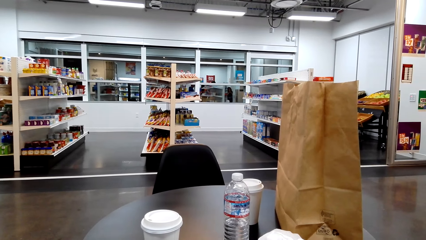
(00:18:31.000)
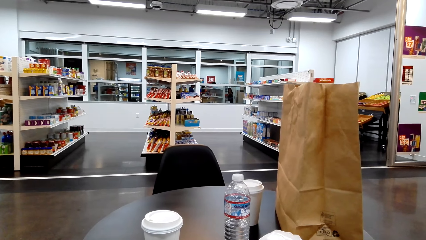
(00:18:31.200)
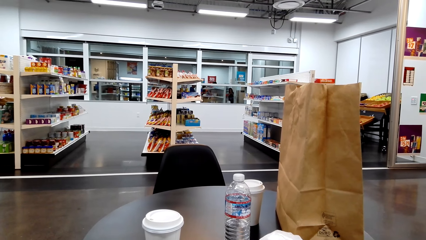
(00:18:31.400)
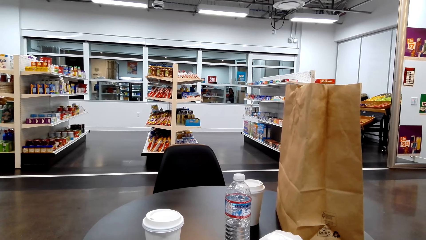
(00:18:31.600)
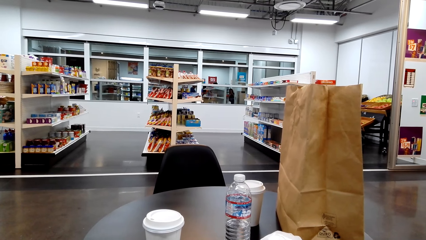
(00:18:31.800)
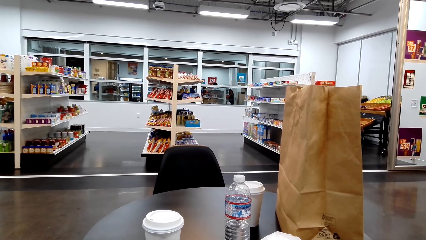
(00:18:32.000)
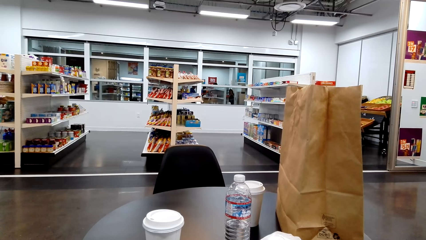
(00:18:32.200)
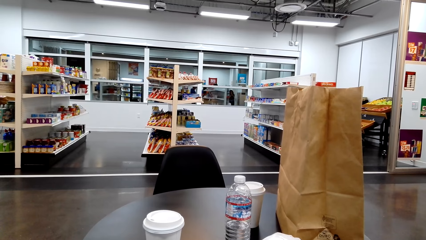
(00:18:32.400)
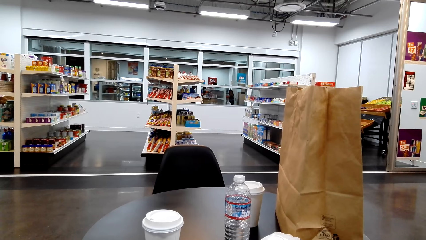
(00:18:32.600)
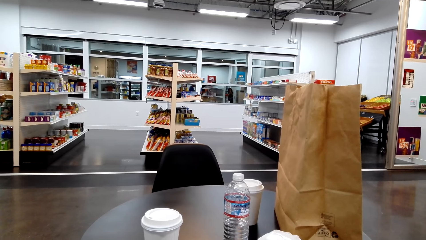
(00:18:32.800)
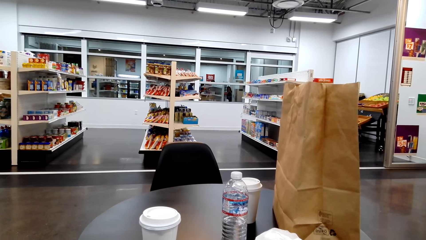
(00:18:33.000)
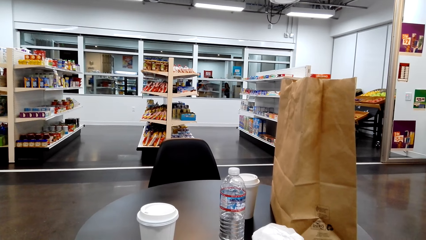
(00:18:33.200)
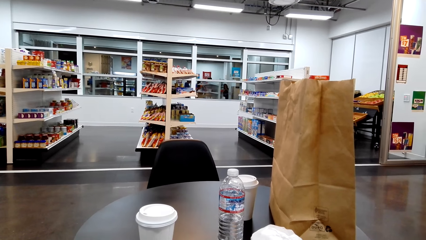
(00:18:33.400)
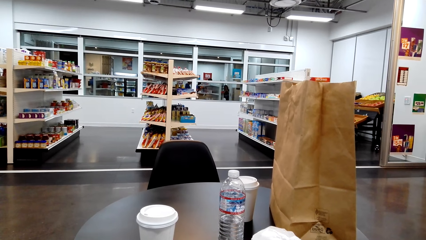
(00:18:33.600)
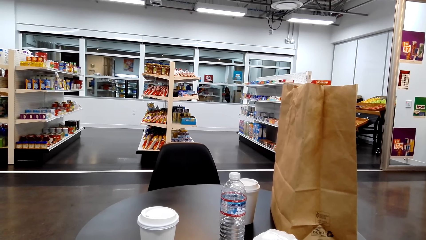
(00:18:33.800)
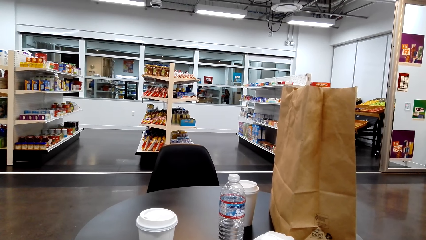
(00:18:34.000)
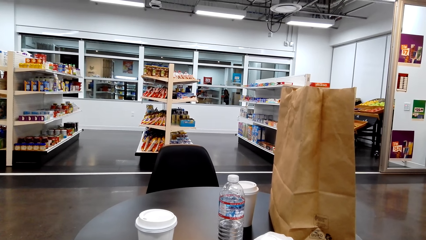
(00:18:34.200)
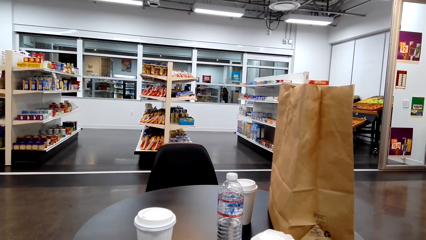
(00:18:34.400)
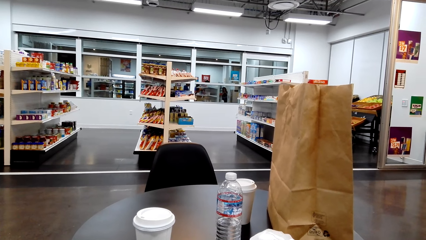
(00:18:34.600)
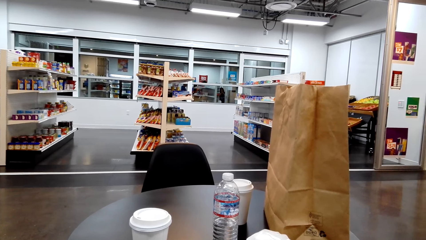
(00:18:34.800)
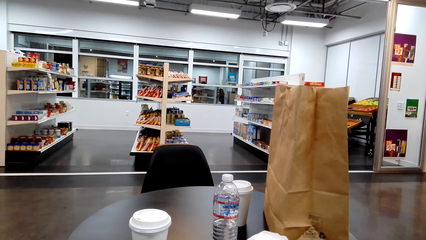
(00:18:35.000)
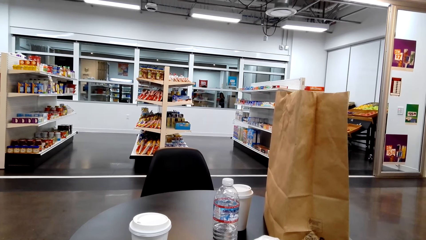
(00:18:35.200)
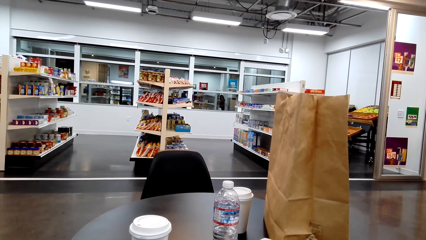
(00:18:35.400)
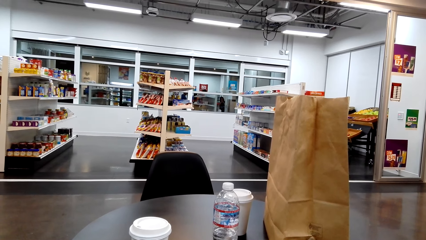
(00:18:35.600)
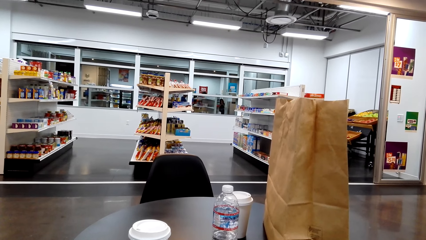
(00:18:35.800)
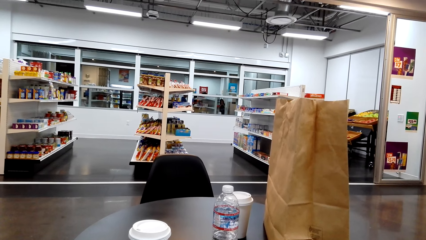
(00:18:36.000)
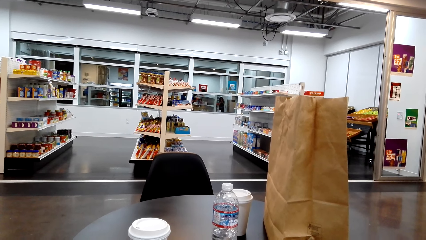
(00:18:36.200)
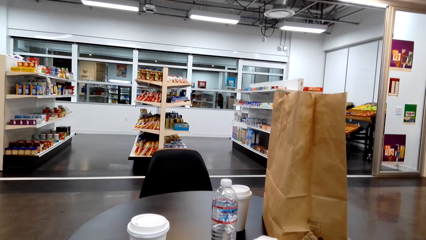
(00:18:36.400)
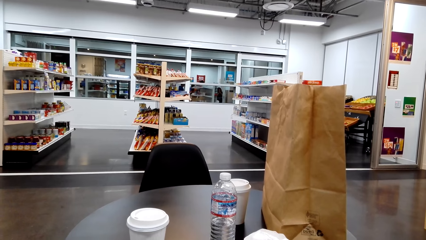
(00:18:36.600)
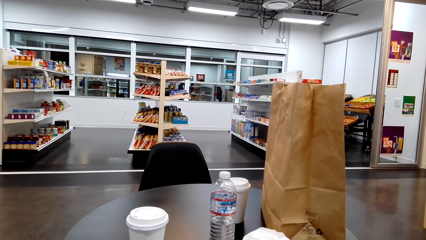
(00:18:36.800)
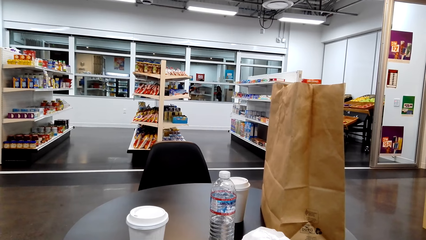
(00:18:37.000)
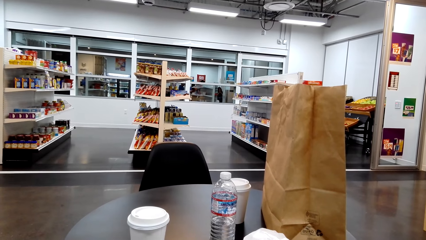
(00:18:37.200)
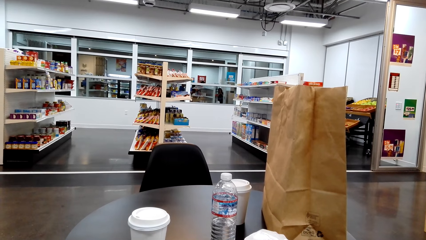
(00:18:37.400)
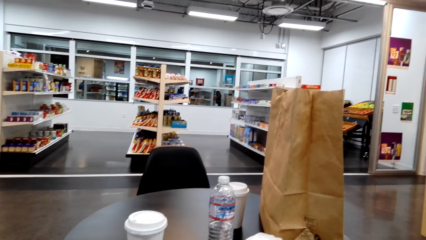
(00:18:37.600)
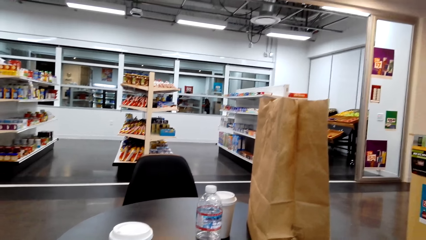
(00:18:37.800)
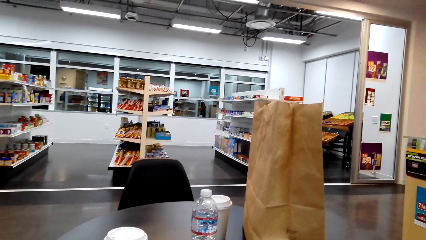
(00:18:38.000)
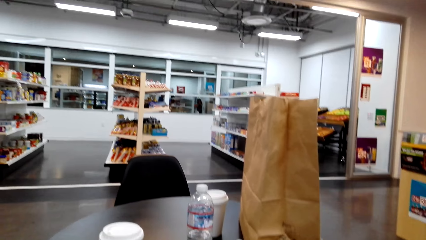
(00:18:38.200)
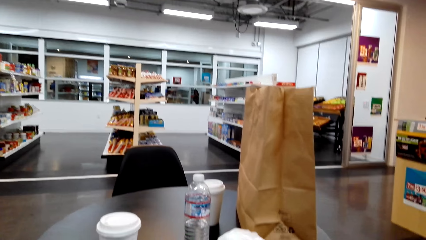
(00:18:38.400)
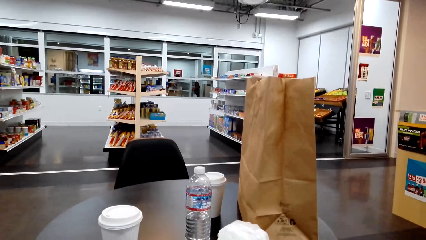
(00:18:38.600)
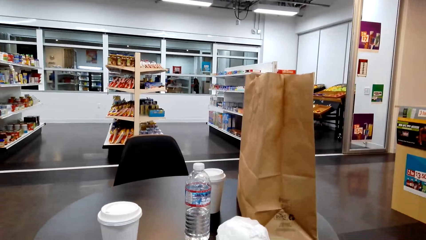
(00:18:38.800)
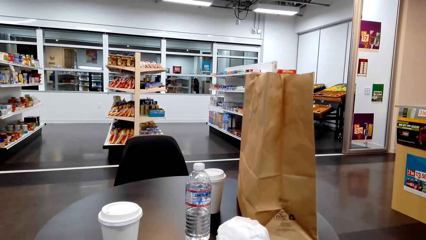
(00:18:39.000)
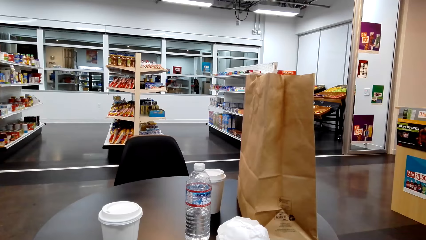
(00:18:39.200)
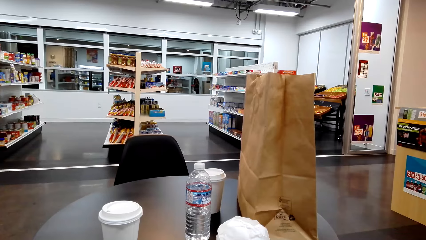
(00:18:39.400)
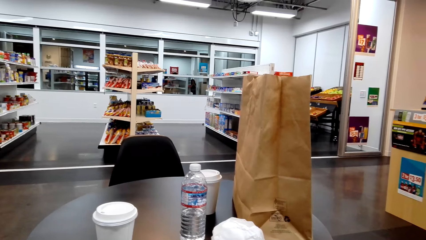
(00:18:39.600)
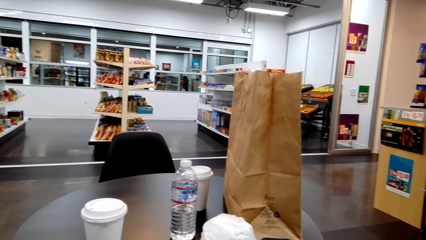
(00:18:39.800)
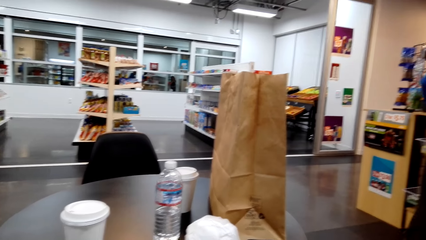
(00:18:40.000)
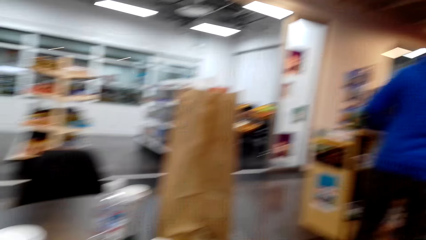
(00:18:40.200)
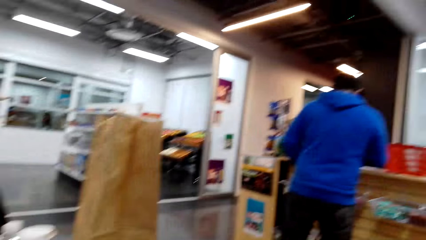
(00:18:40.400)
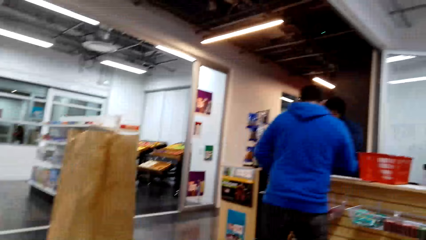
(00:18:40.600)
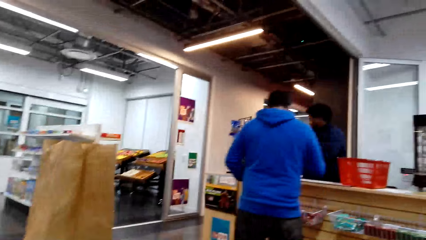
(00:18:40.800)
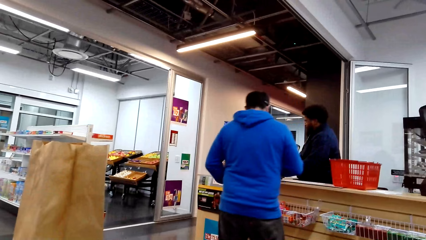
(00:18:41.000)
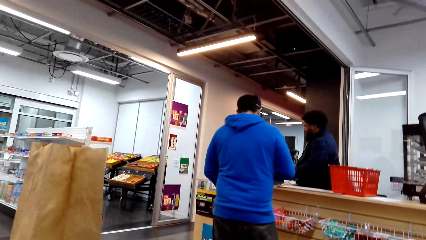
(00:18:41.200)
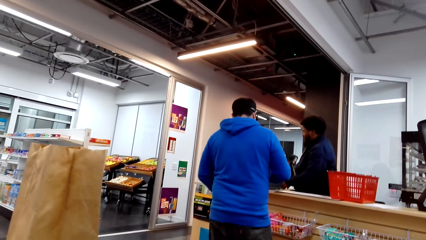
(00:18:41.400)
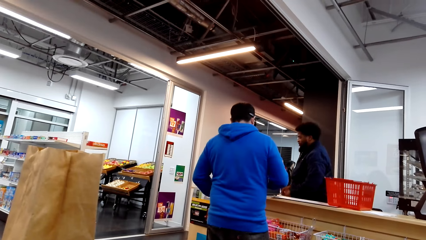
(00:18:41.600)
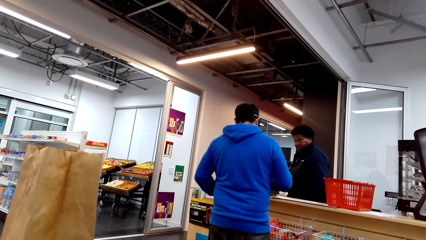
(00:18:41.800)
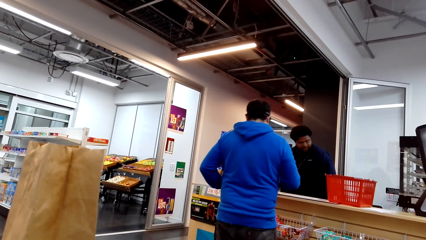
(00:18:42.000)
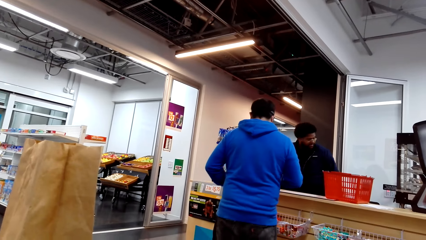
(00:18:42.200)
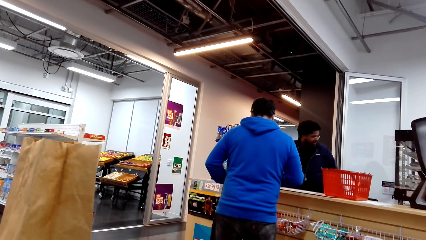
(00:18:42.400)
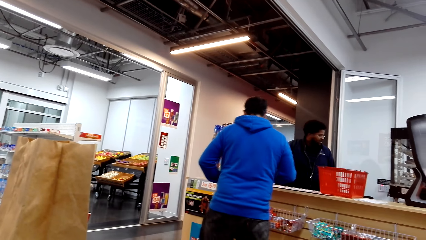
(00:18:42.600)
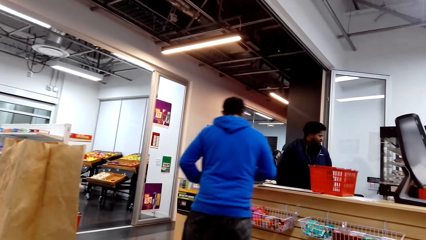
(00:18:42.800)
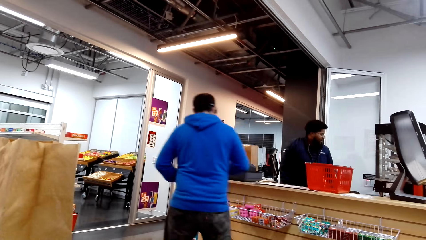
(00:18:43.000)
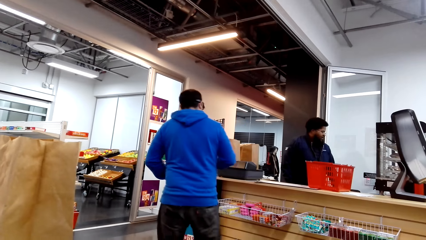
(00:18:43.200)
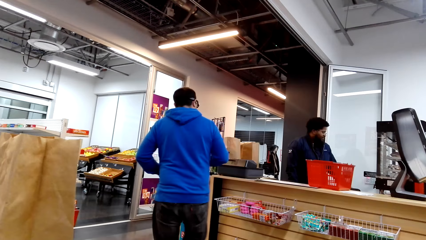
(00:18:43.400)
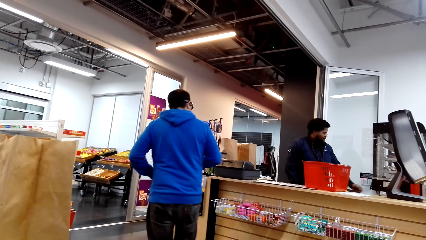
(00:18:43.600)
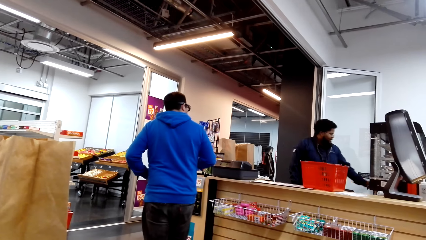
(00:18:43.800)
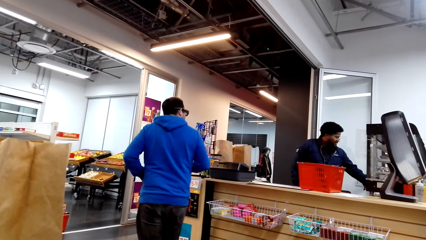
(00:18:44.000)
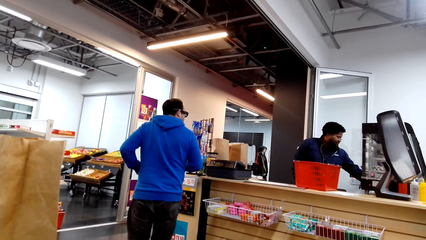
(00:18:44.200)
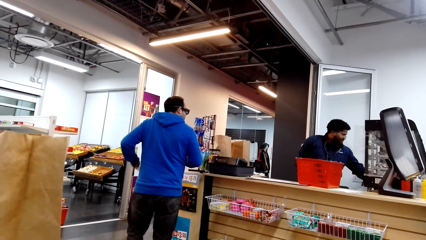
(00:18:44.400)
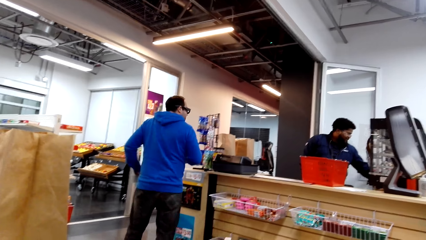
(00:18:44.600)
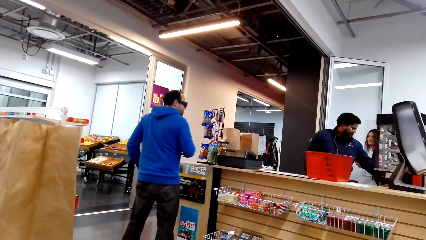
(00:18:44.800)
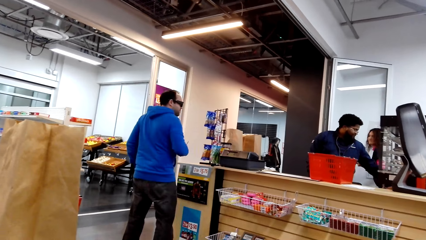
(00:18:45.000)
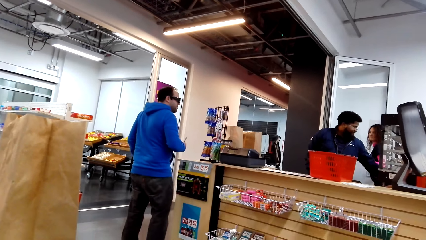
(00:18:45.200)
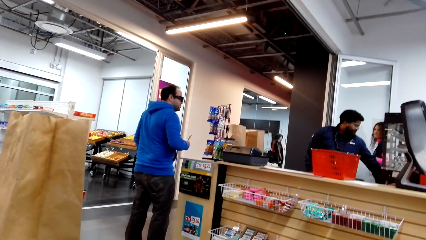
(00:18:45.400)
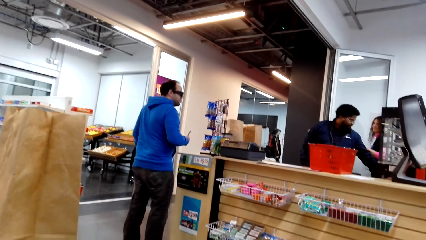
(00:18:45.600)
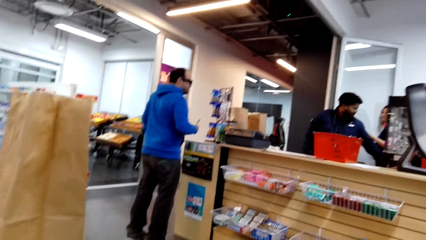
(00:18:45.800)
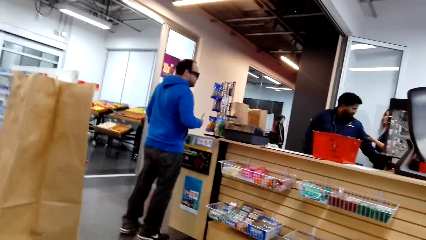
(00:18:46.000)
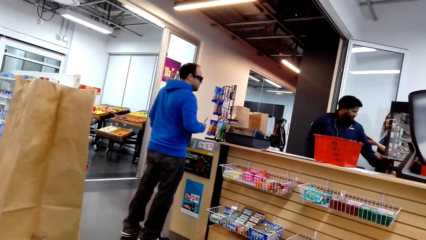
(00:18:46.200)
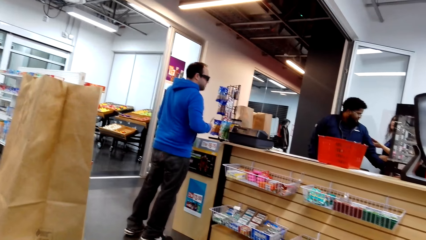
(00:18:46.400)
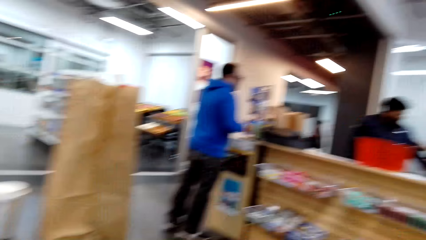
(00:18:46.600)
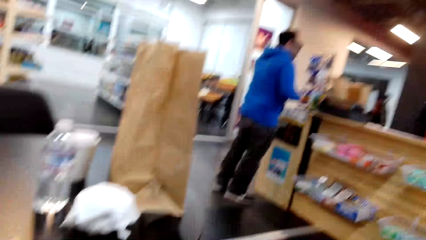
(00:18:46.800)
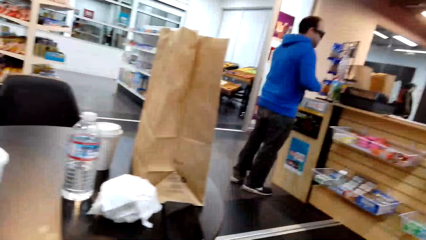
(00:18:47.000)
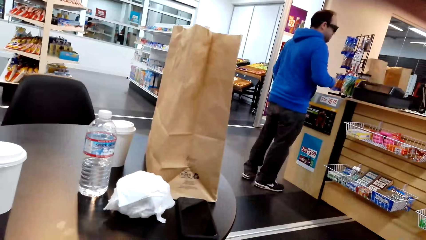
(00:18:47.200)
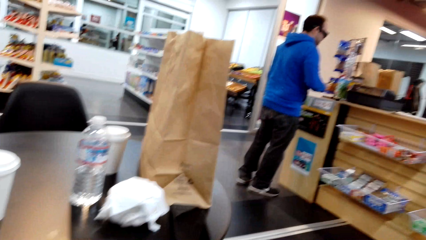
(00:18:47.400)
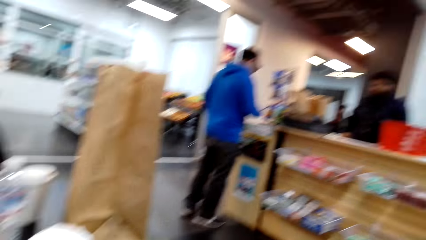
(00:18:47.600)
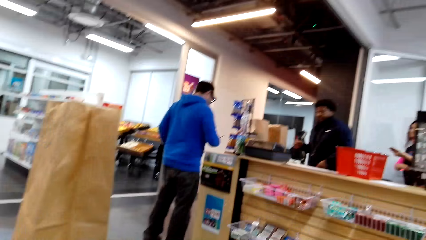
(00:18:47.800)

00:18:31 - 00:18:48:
The camera wearer stares at the room. A person moves around.
